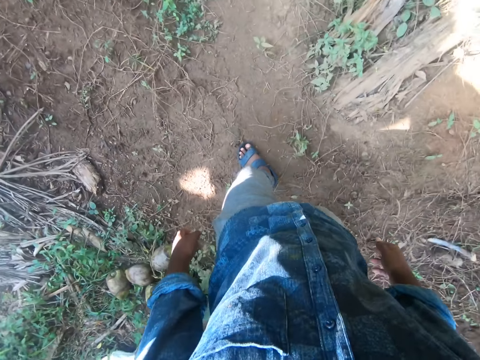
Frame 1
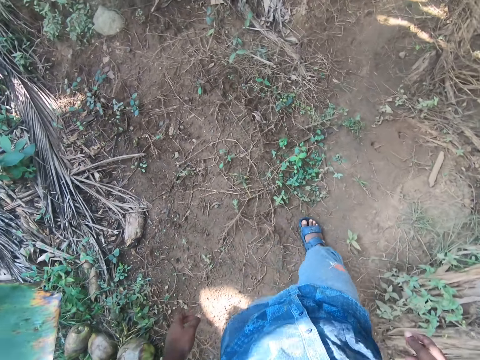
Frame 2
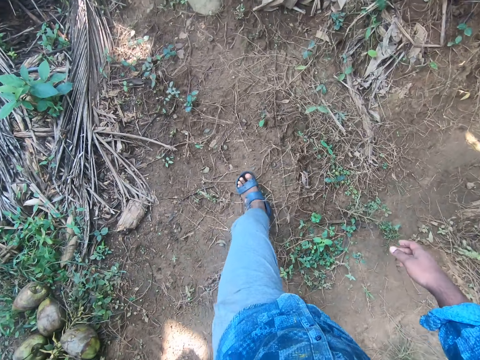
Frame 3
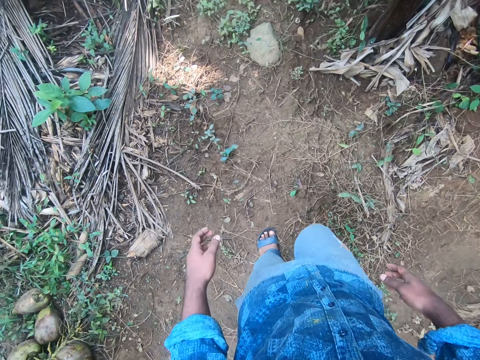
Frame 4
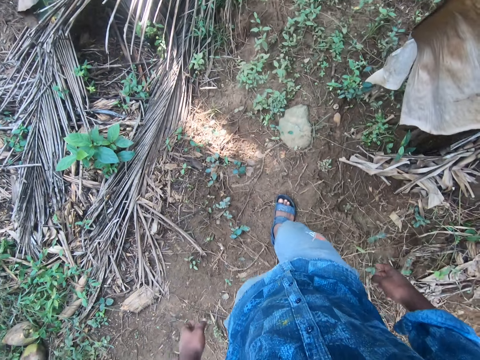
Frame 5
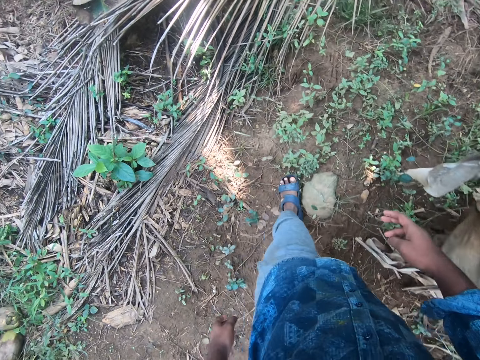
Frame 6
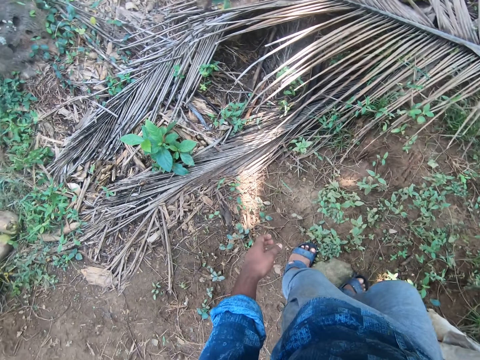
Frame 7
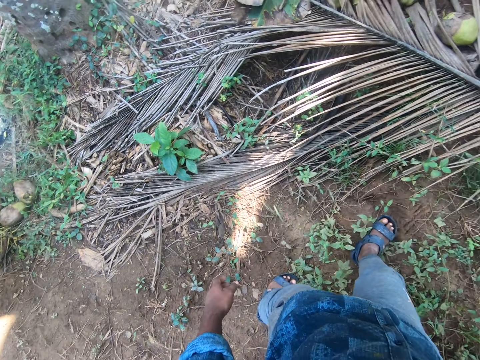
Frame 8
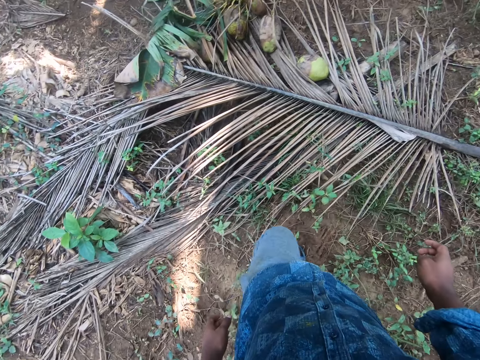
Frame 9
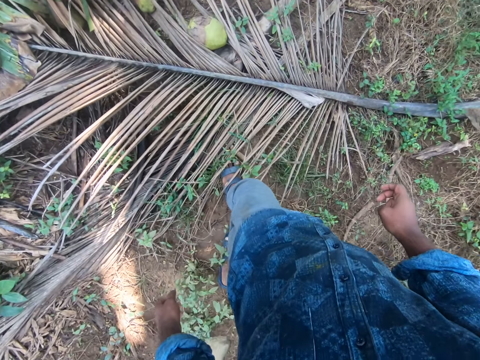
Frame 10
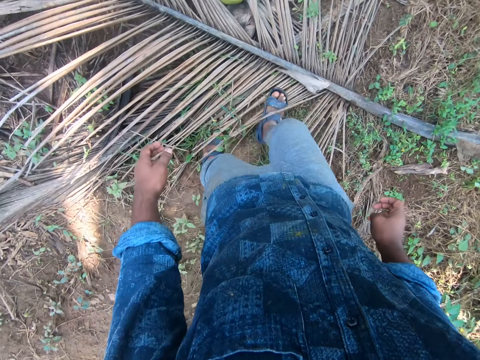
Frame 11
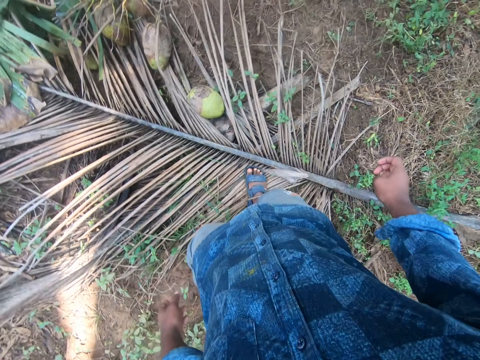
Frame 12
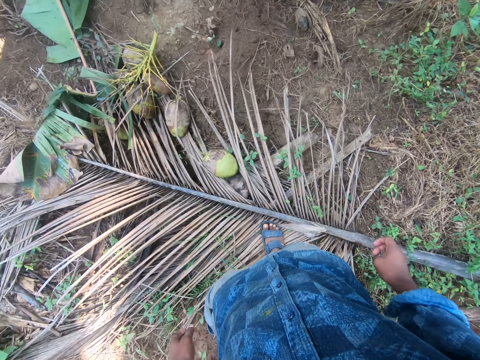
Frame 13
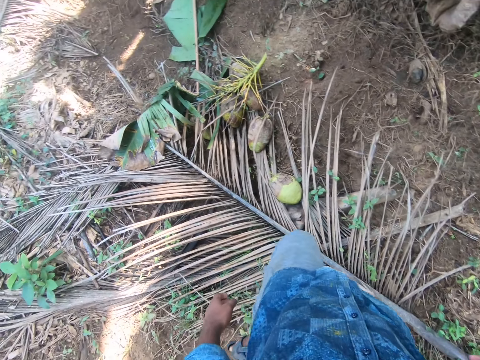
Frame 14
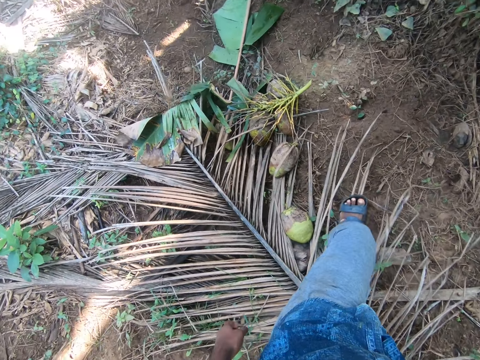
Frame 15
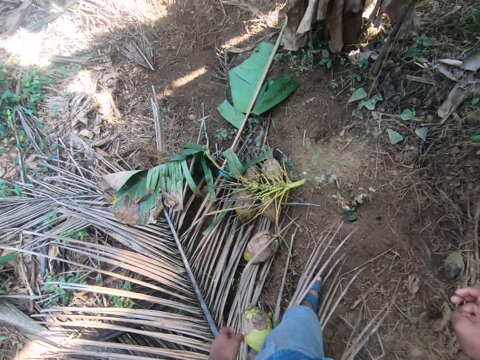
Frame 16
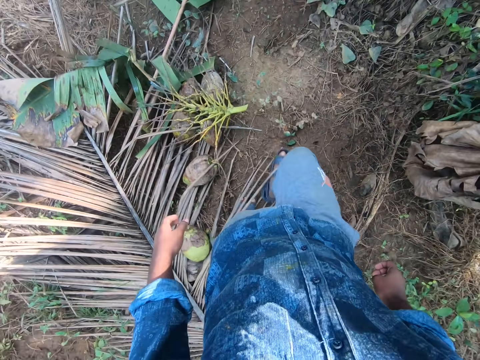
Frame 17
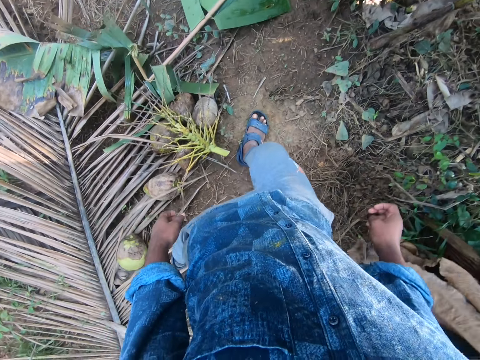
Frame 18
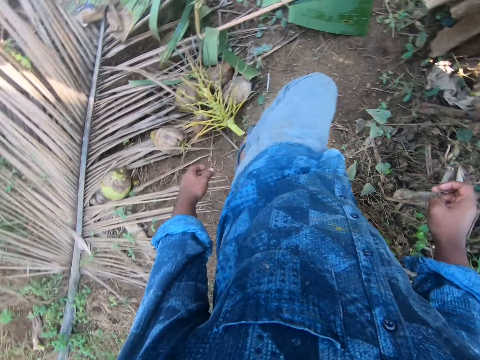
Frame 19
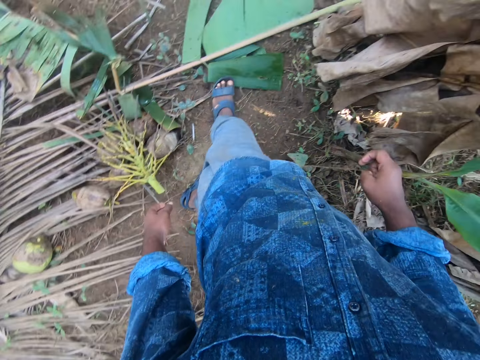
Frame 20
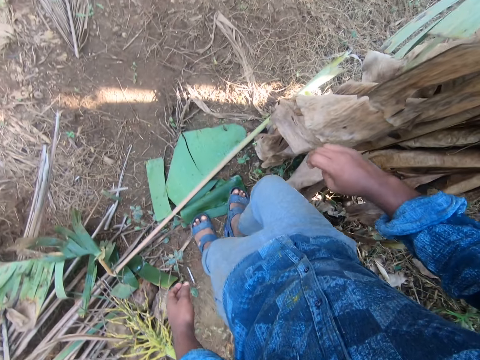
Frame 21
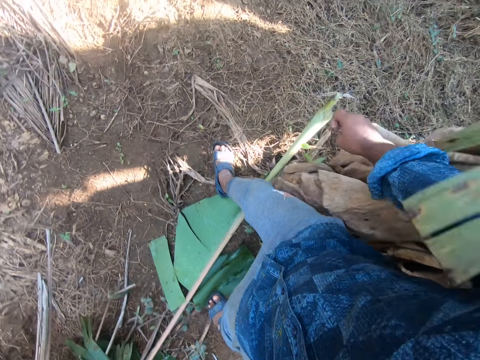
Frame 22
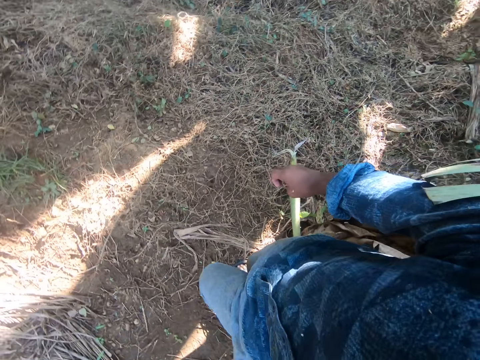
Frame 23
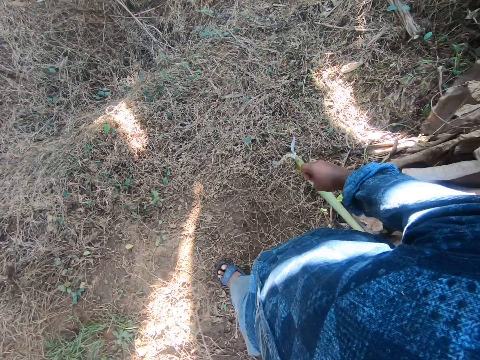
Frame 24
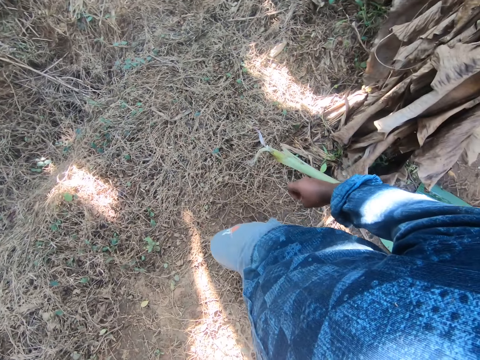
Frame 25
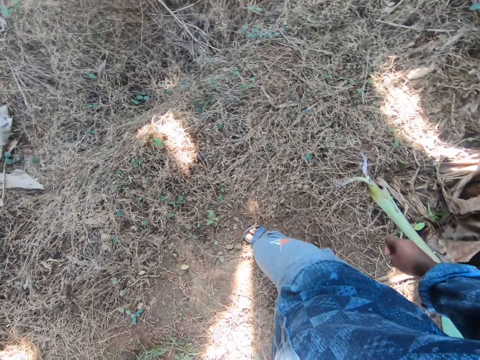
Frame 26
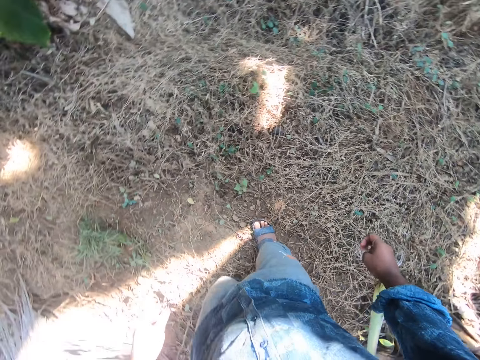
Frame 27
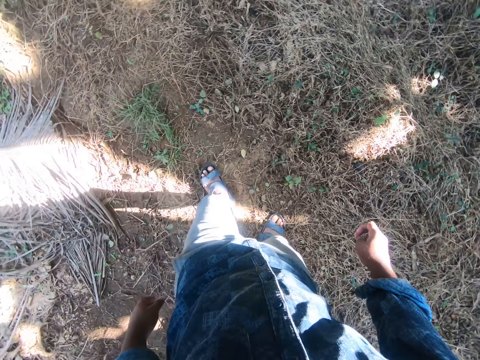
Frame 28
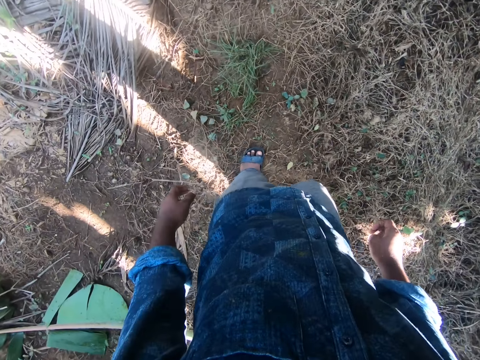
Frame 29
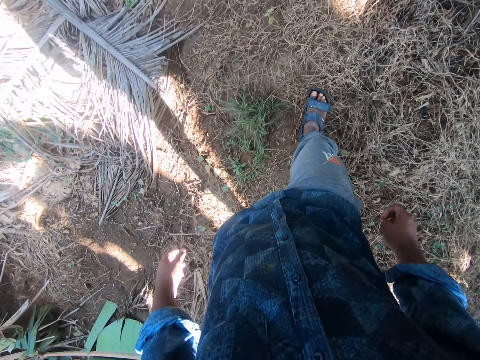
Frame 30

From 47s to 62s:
The camera wearer walks around the farm. They step on a palm frond. They look around.

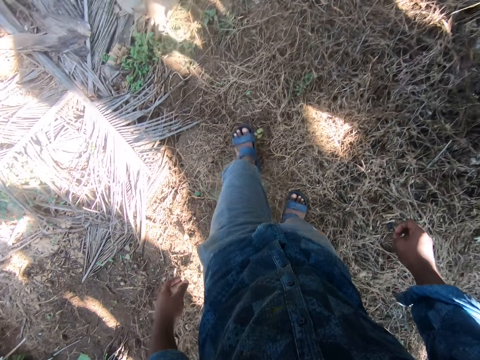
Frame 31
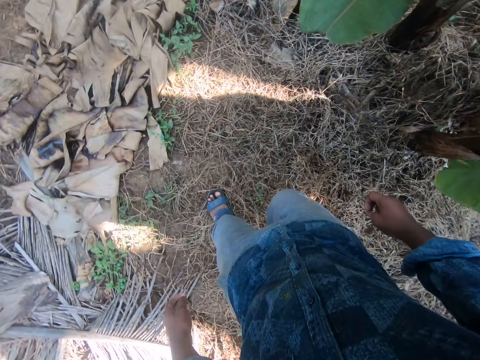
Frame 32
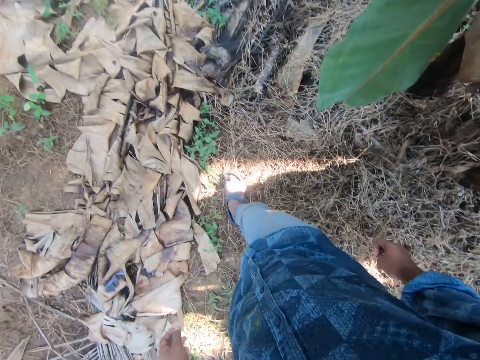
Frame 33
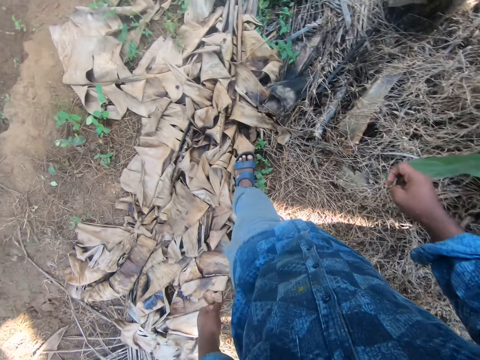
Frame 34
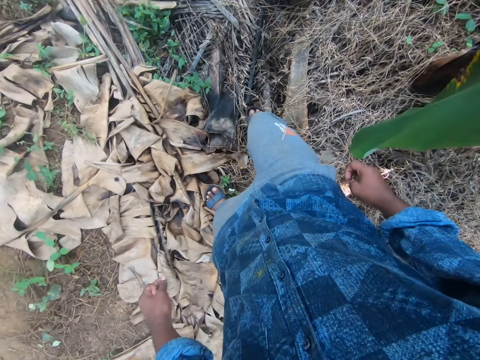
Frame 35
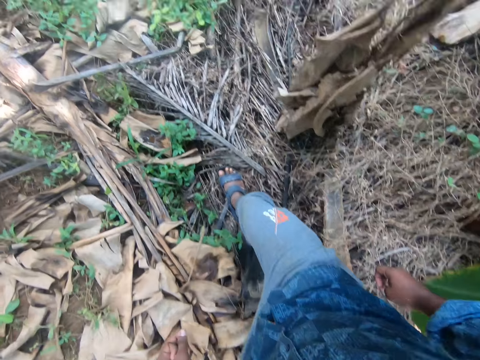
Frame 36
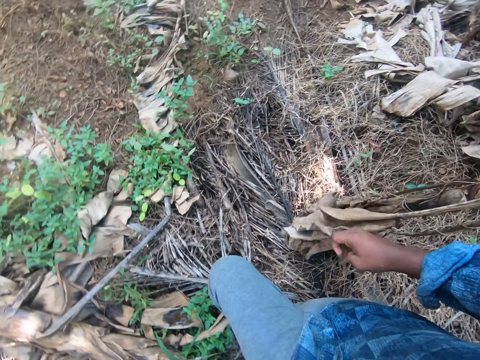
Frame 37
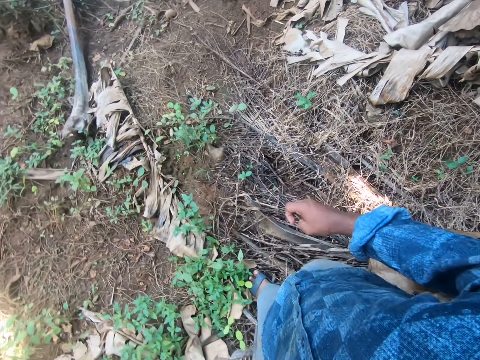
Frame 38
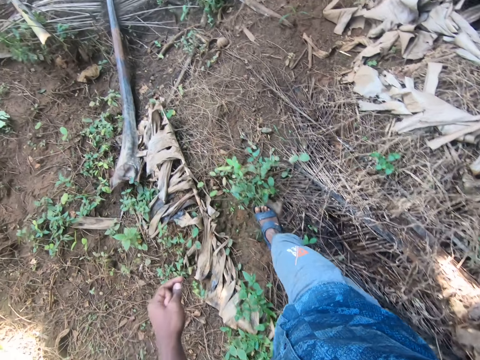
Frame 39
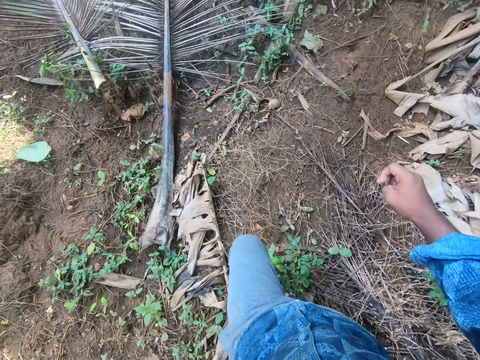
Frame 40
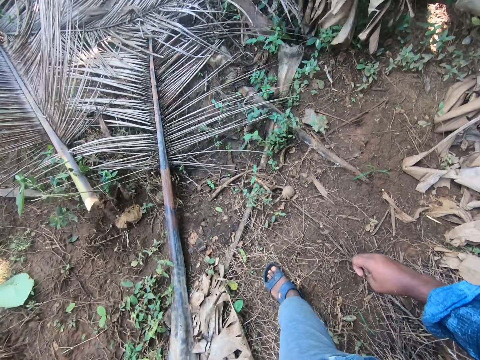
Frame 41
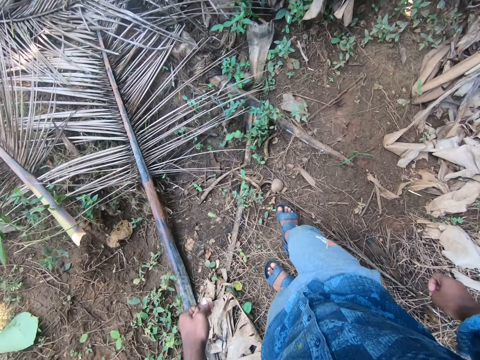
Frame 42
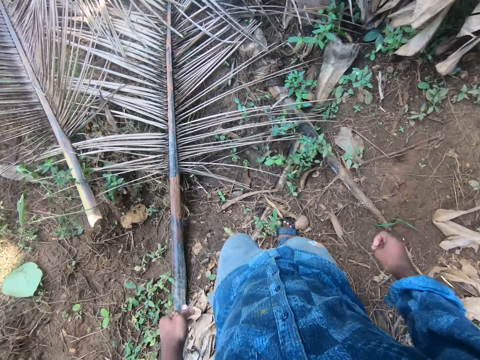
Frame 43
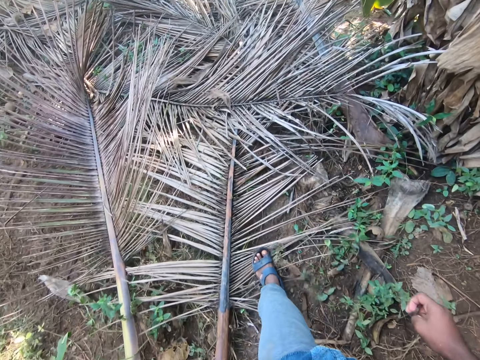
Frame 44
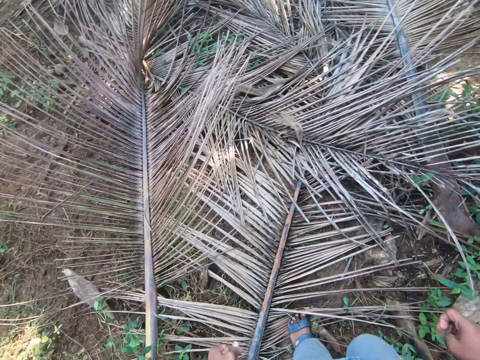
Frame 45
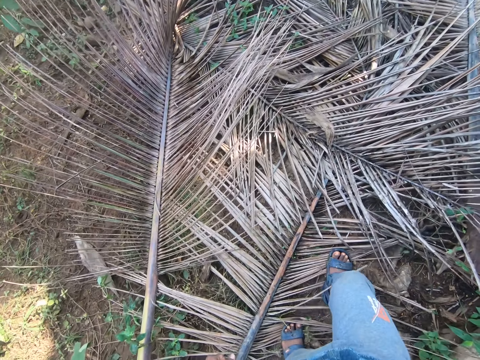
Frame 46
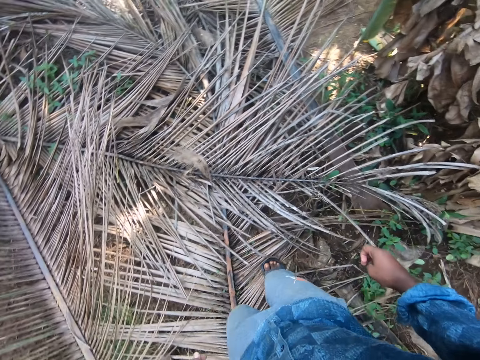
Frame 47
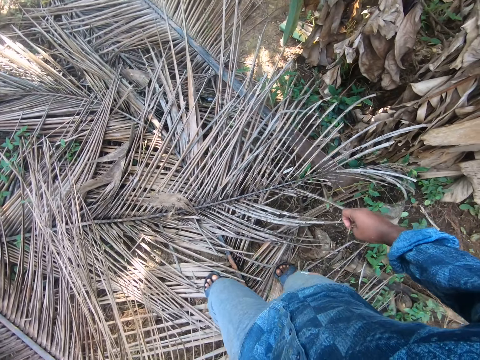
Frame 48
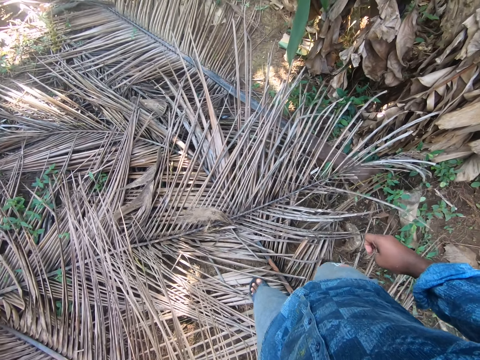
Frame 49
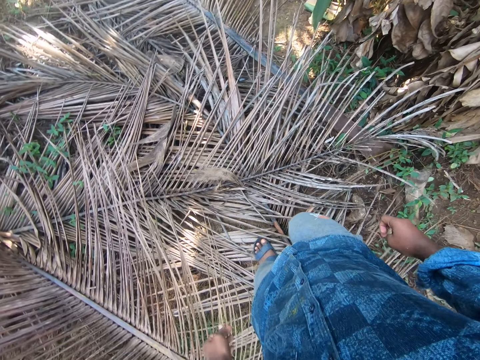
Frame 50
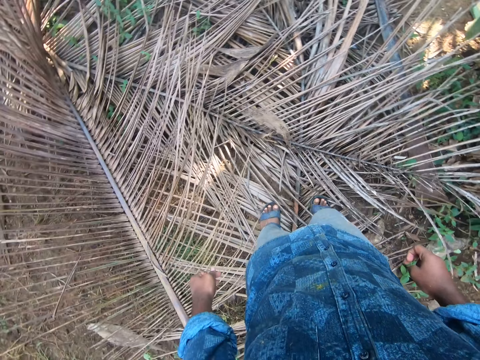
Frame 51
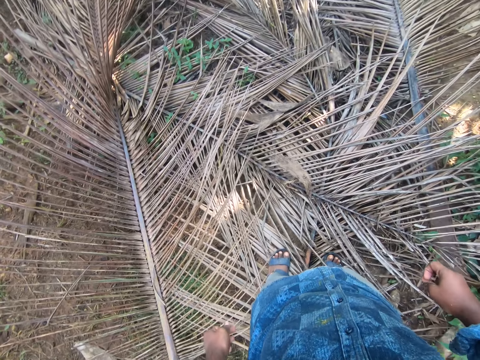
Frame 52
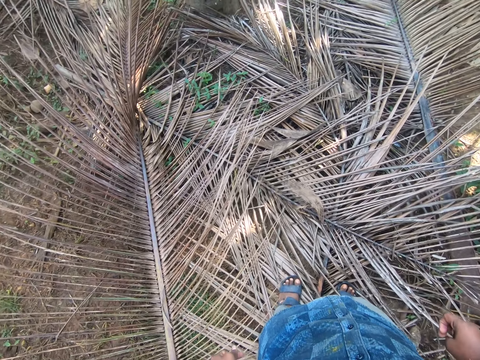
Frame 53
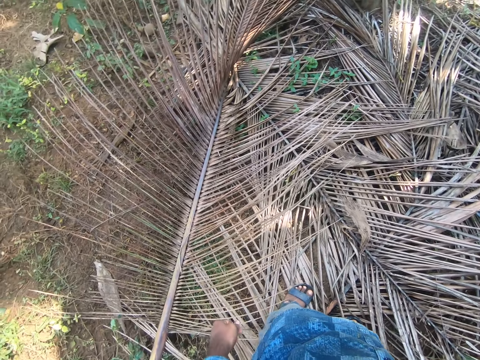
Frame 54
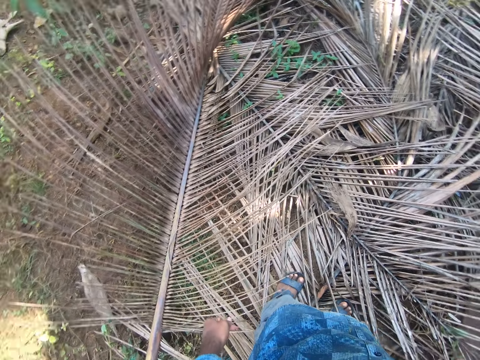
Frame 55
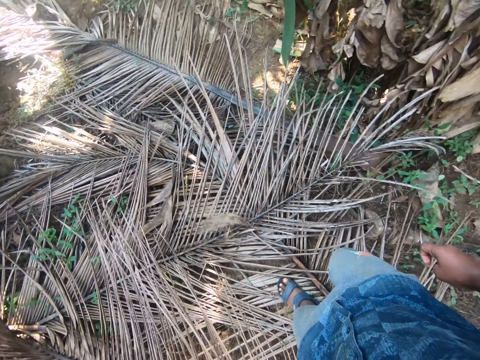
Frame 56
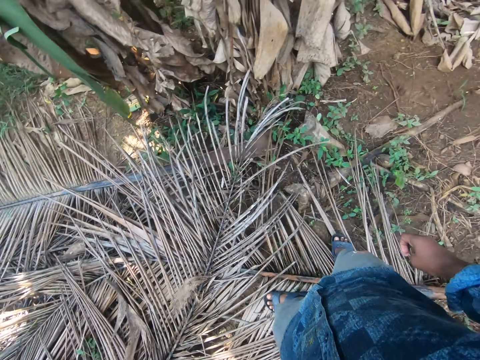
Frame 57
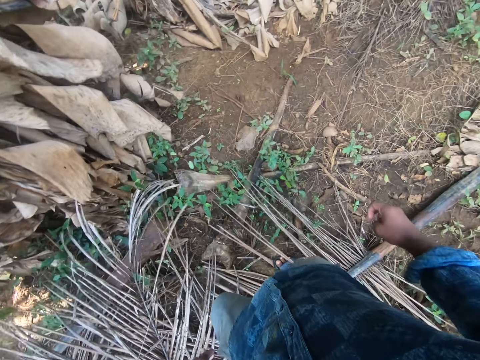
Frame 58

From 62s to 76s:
The camera wearer walks around the farm. They step on a pile of palm fronds. They look around.
